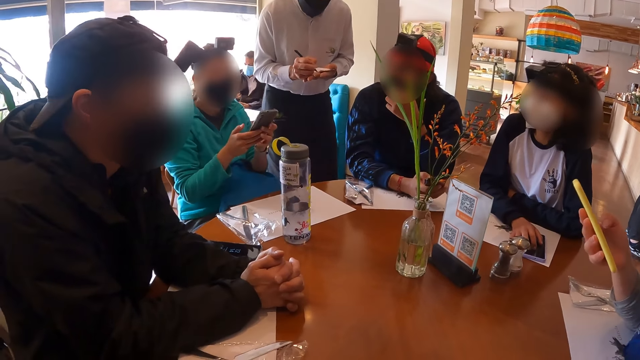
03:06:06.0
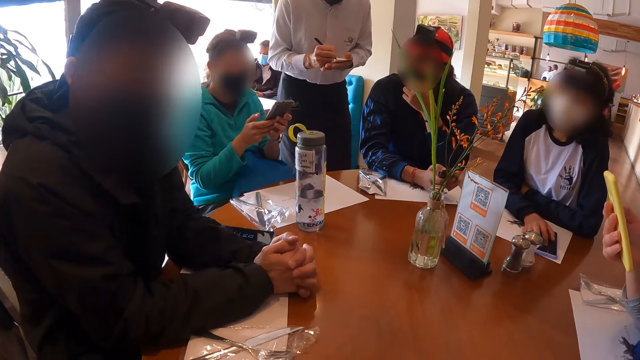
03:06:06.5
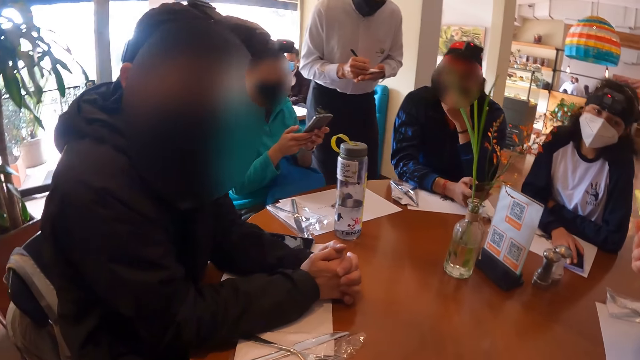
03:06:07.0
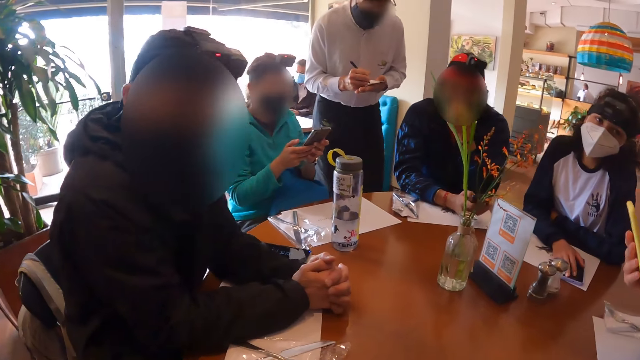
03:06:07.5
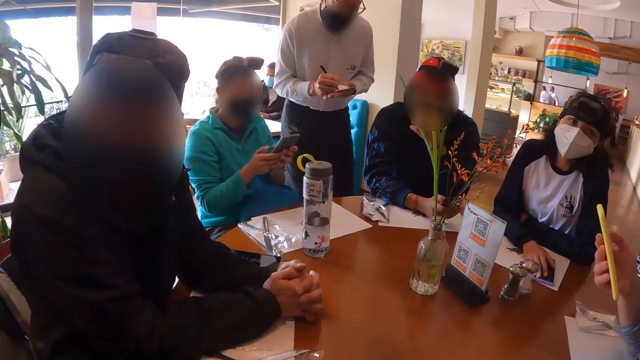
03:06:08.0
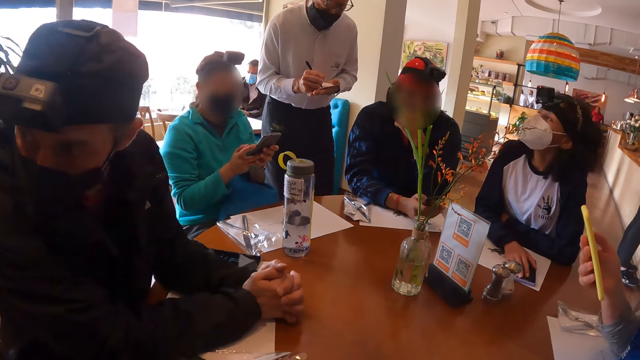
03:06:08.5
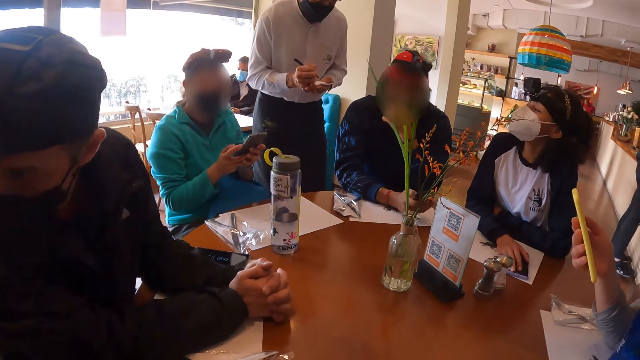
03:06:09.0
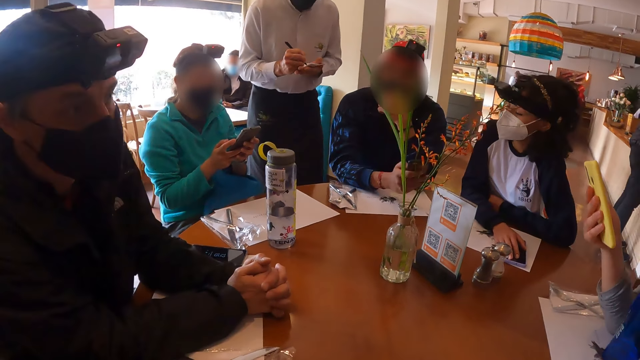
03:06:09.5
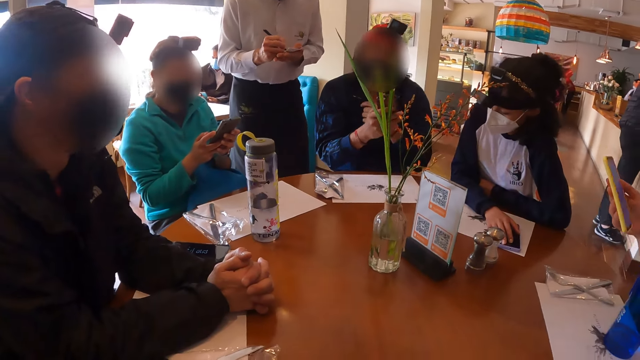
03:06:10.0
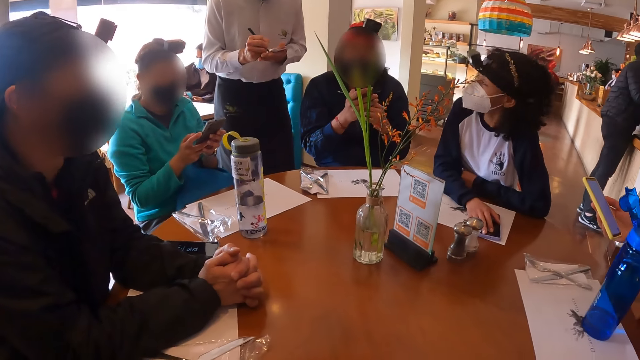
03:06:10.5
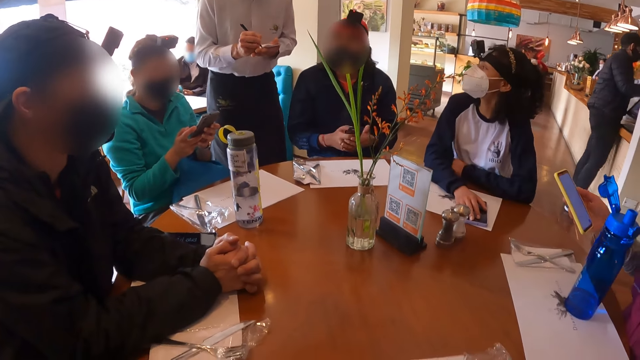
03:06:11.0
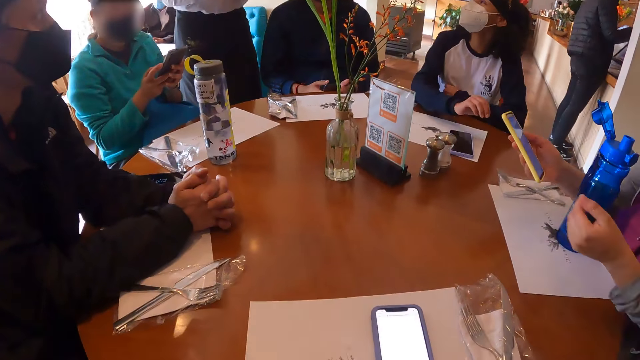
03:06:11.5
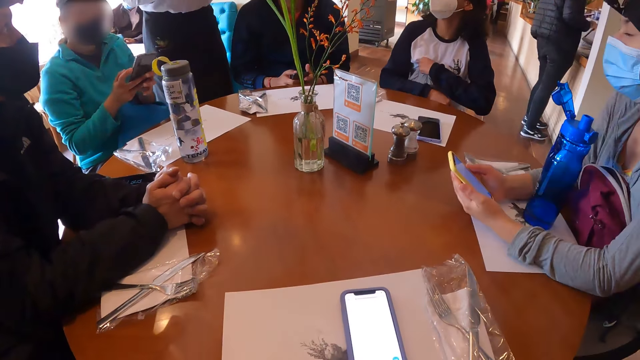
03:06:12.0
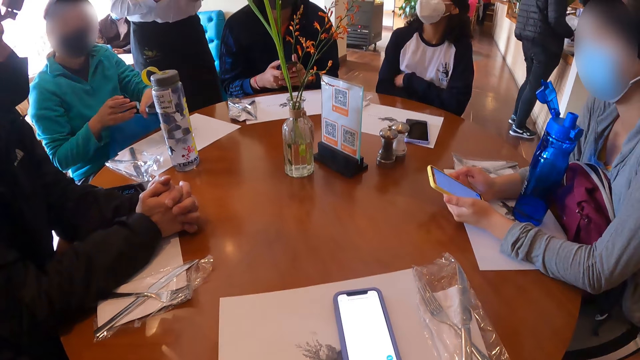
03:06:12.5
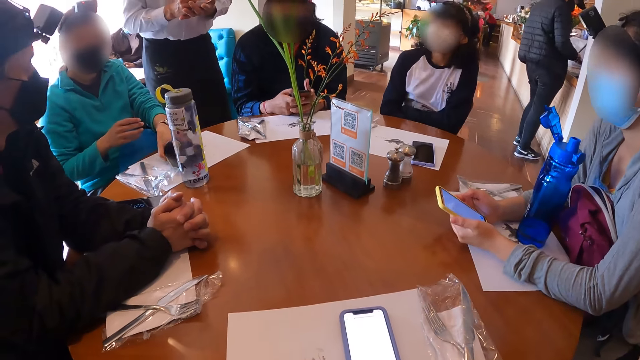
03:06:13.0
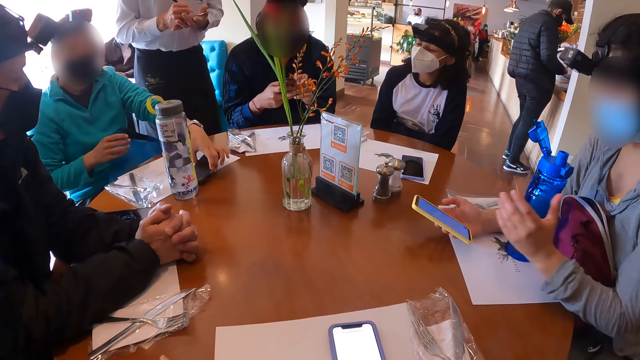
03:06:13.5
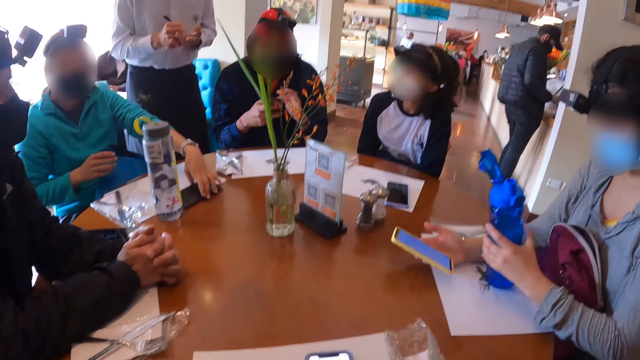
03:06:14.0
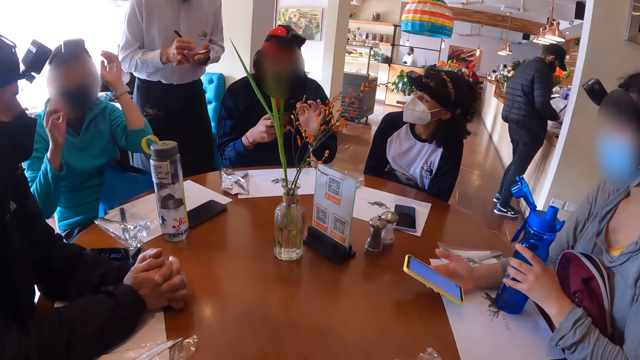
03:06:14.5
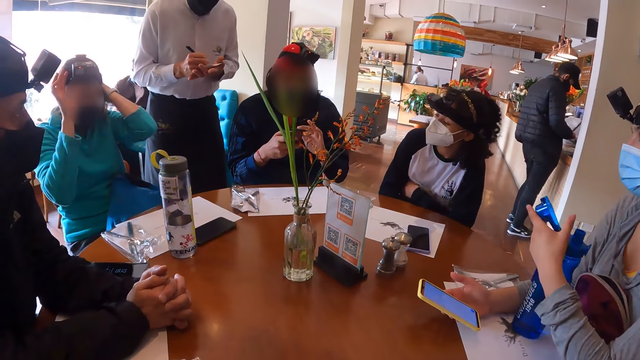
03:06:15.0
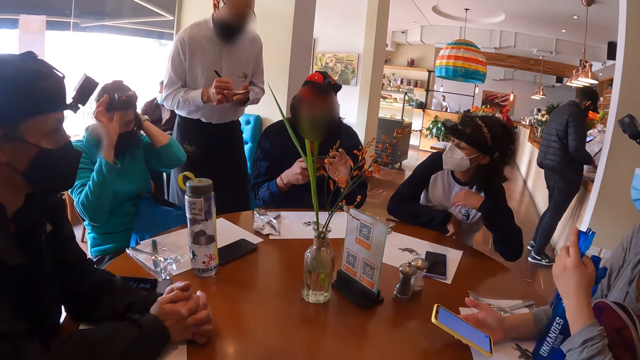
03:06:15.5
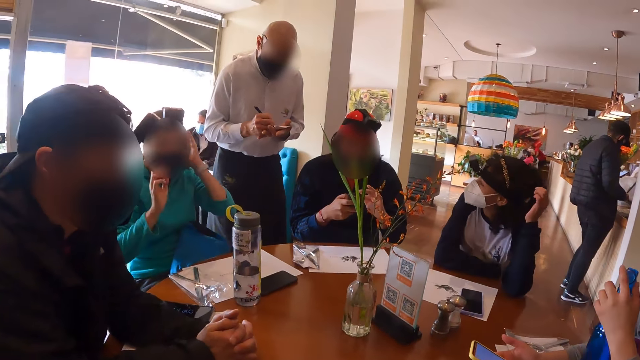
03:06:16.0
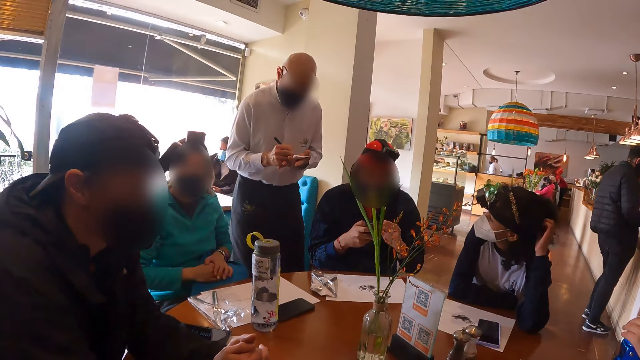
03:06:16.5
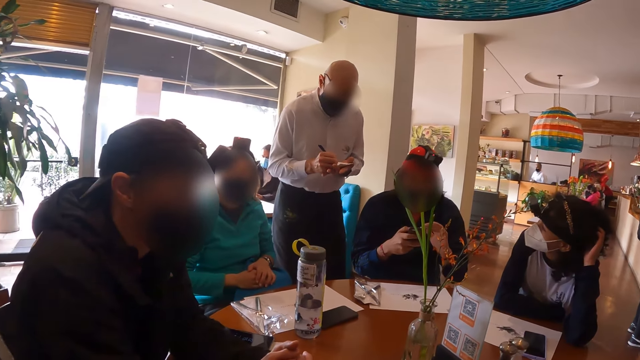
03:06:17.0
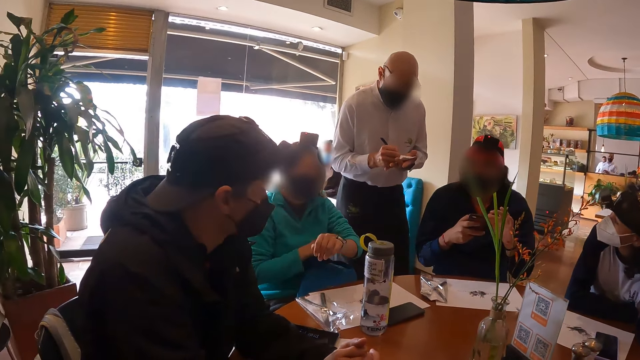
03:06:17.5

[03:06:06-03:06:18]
The camera wearer talks to a person. A woman dials her phone. Another person dials his phone and lifts his hands off the table. A third person talks to a waiter. The first woman places the phone on the table with her left hand. Another woman adjusts a water bottle on the table with her left hand. A man operates the phone in his right hand. The first woman adjusts the camera on her head with both her hands. The second woman closes the lid of the water bottle on the table with her left hand. The camera wearer looks around at the waiter. A third woman touches her hair with her left hand. The first woman removes her hands from her head. The waiter writes on a piece of paper. The first woman pulls the left sleeve of a top with her right hand.

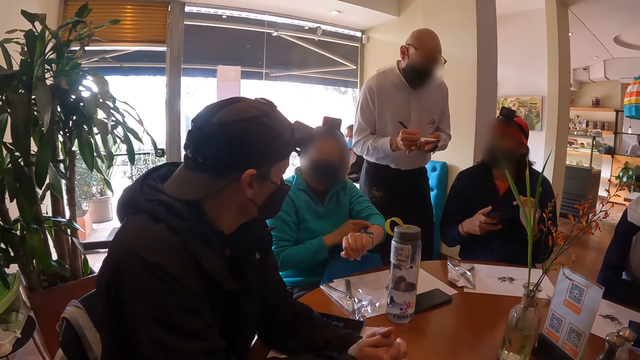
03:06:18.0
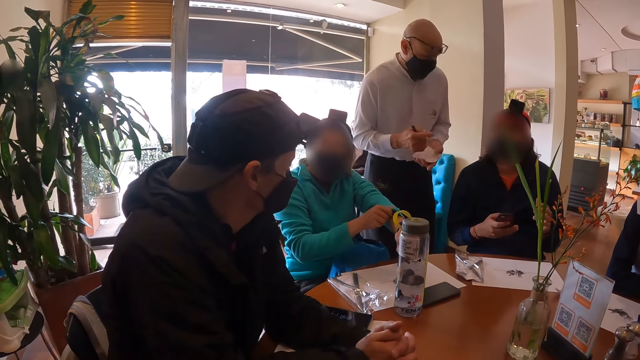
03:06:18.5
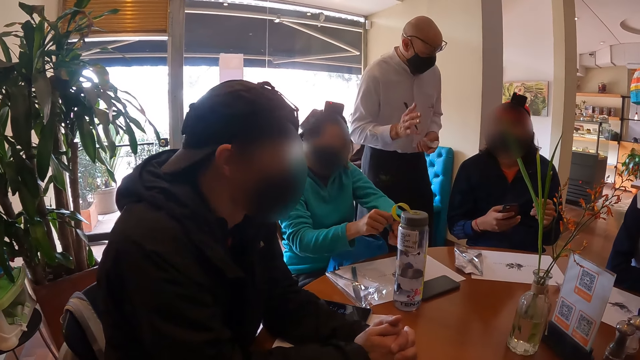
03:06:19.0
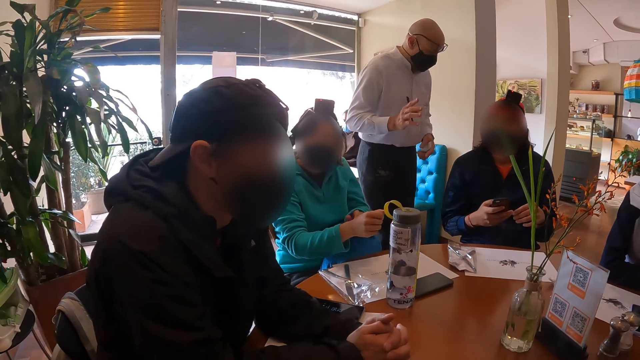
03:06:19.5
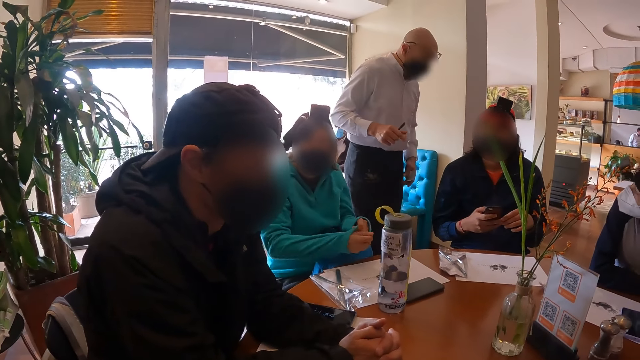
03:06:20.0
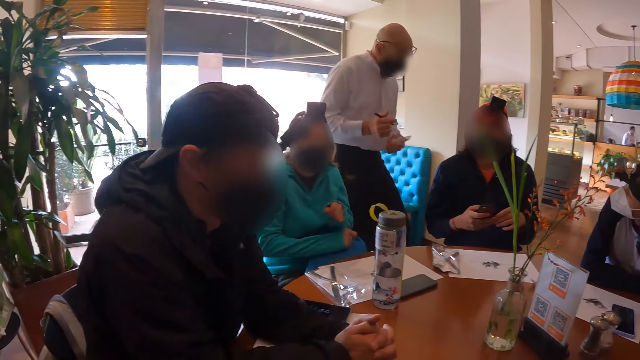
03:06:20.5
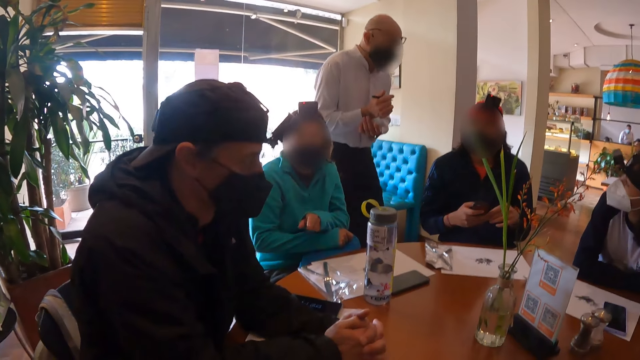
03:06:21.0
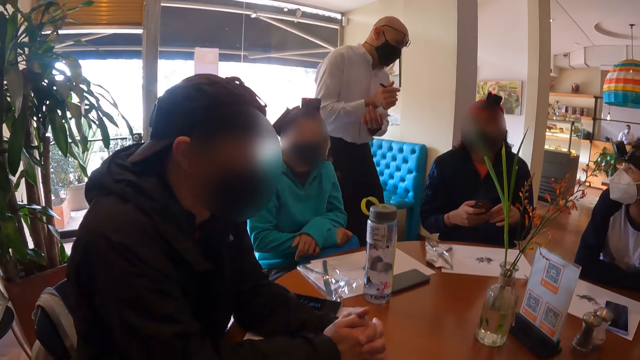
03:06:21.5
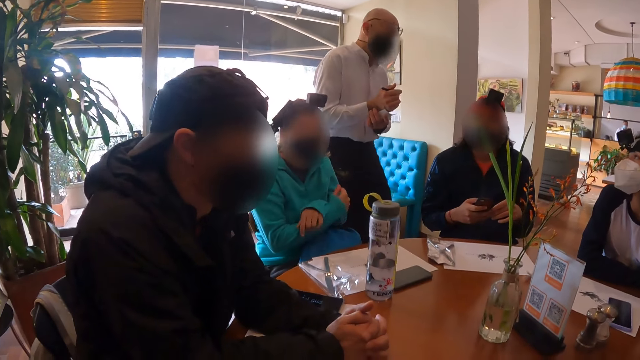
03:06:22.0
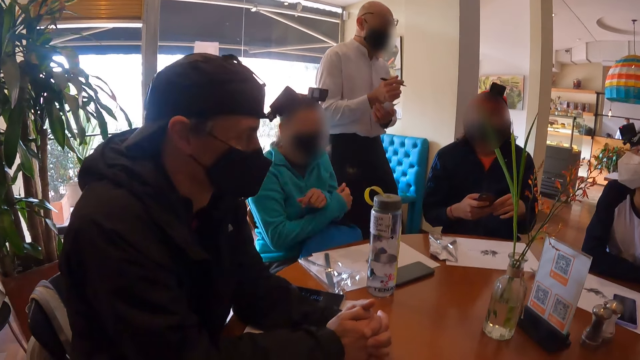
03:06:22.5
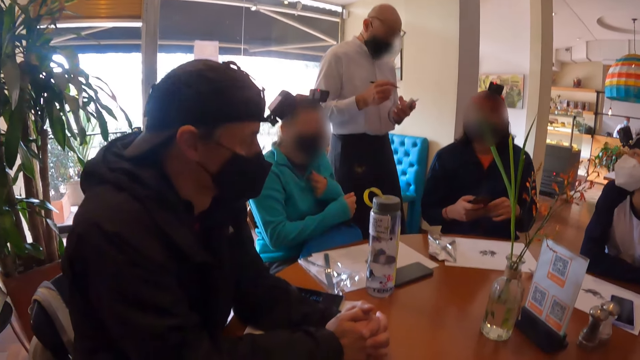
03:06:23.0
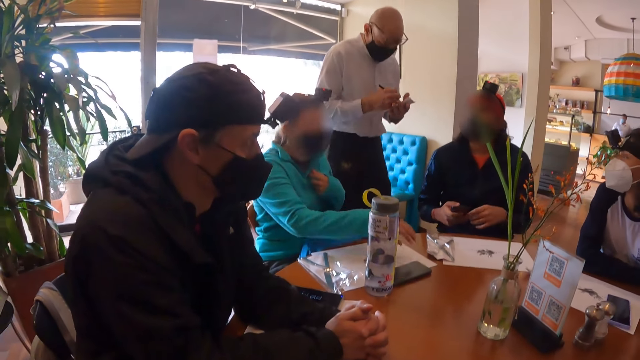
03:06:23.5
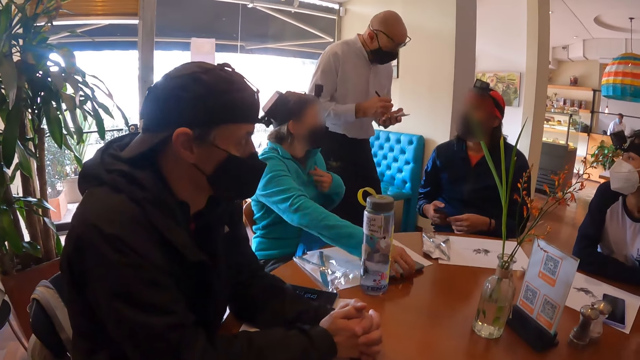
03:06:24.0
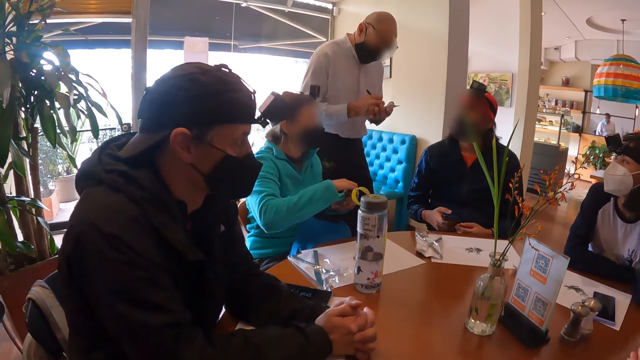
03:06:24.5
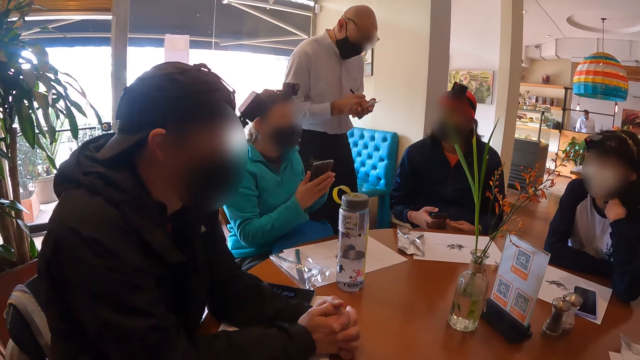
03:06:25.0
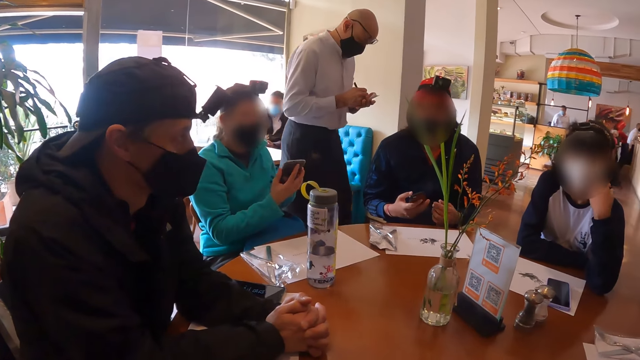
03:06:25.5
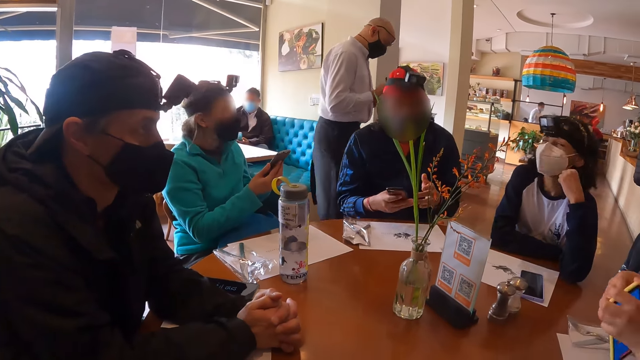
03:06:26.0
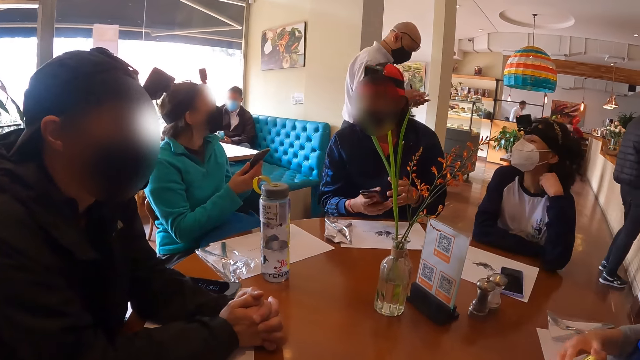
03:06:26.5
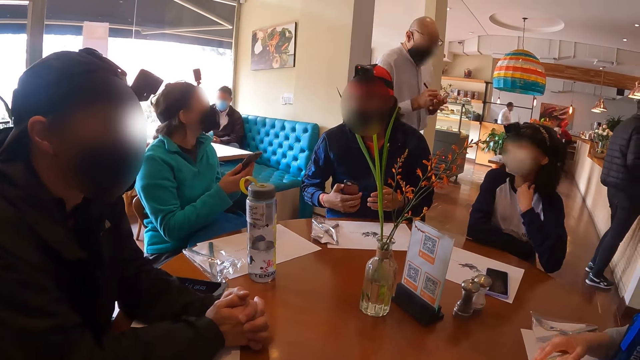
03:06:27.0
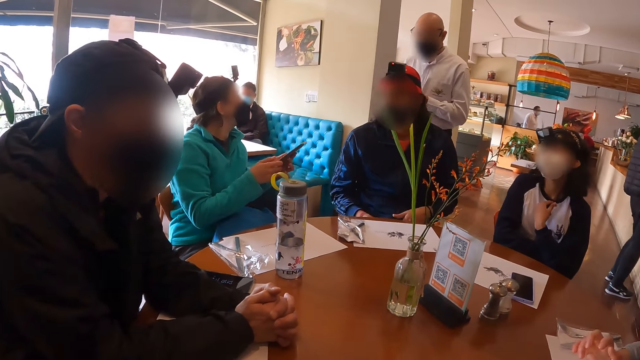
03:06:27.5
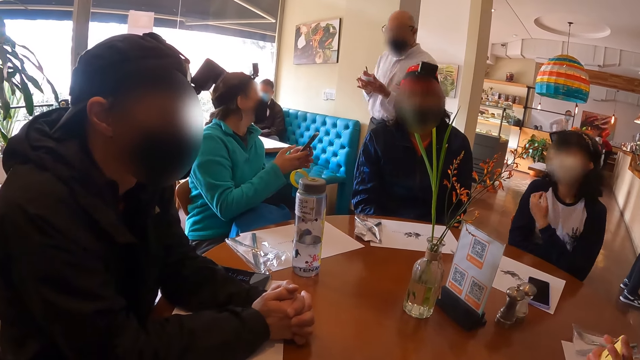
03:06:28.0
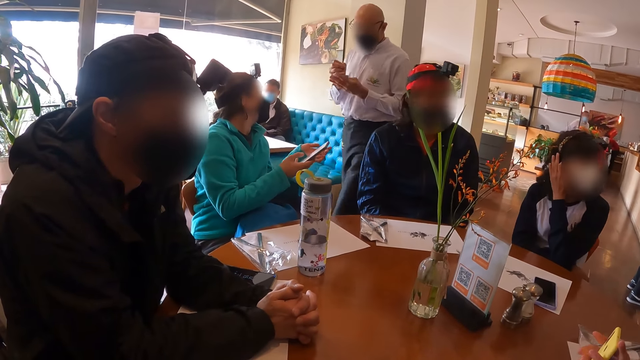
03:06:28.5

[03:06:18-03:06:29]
The camera wearer looks around. A woman straightens her sweater. A waiter gestures. The woman pulls the right sleeve of the top with her left hand. The waiter interacts with a man. The woman clutches onto her bag. The woman points at herself with her left hand. The waiter writes on the paper in his left hand with the pen in his right hand. The woman picks up the phone from the table with her right hand, passes the phone in her right hand to her left hand, and operates the phone in her left hand. The woman interacts with the waiter. The woman calls the waiter. Another woman touches her hair with her left hand.
